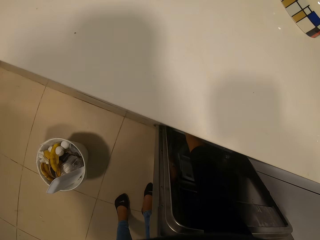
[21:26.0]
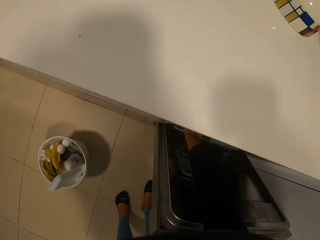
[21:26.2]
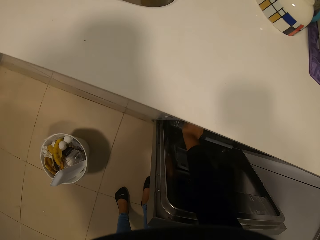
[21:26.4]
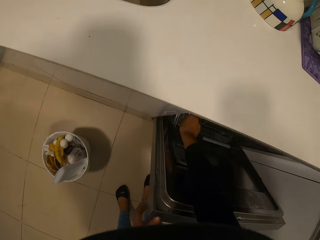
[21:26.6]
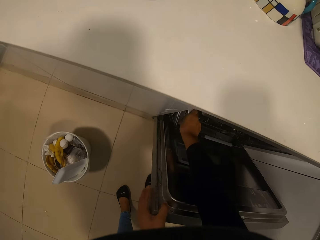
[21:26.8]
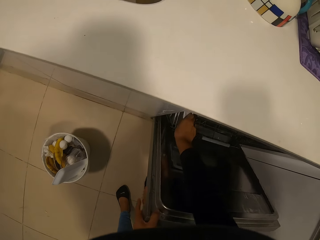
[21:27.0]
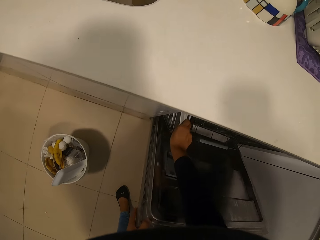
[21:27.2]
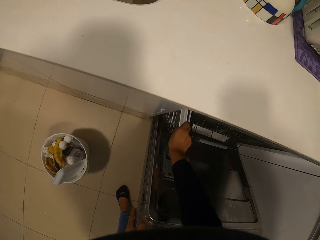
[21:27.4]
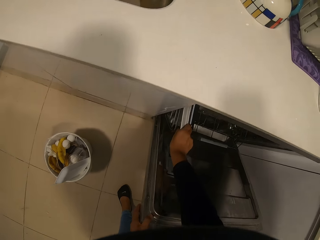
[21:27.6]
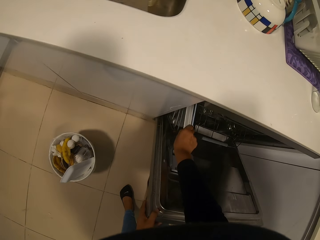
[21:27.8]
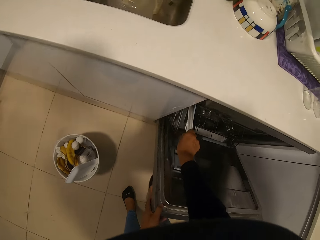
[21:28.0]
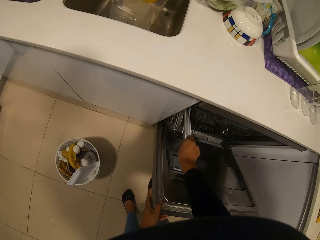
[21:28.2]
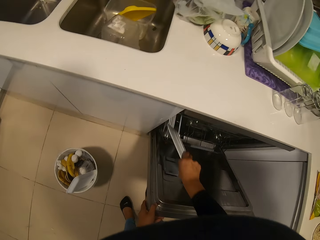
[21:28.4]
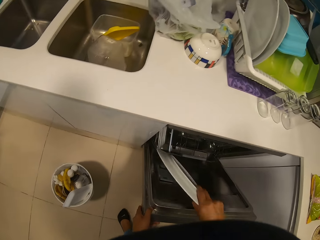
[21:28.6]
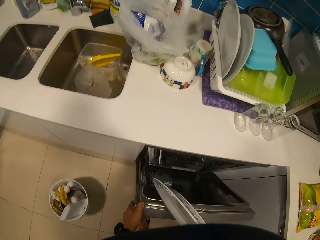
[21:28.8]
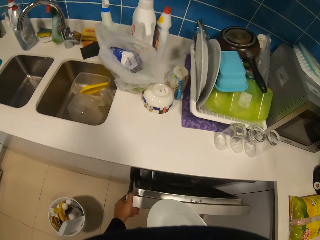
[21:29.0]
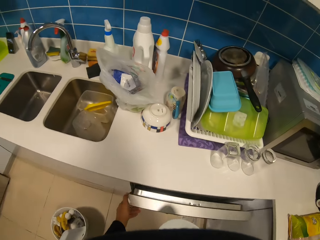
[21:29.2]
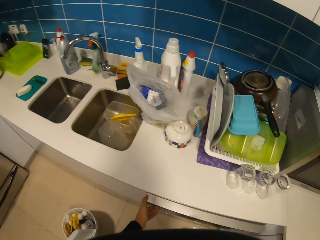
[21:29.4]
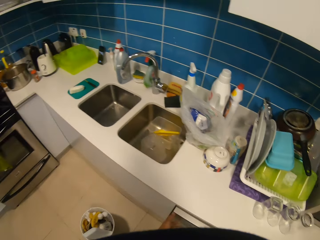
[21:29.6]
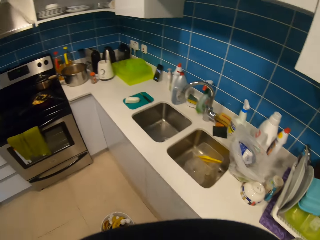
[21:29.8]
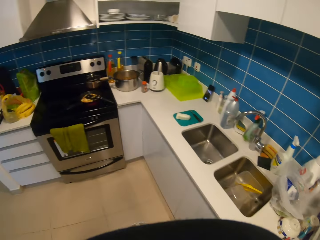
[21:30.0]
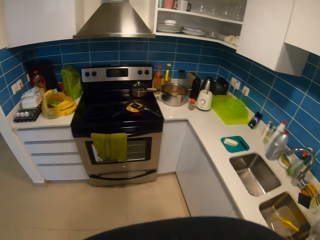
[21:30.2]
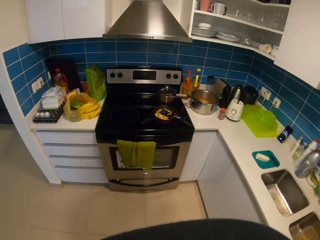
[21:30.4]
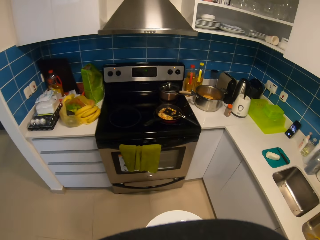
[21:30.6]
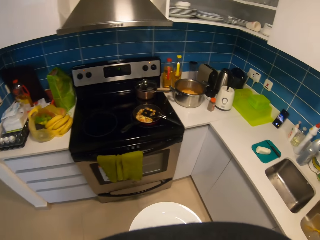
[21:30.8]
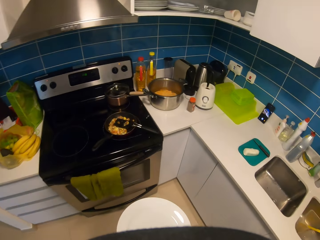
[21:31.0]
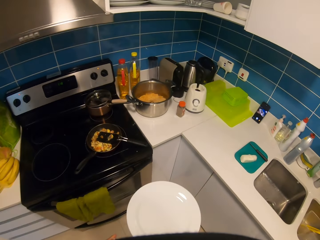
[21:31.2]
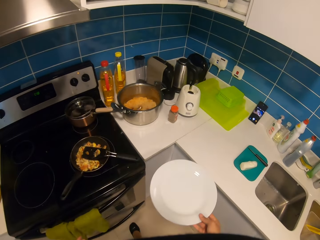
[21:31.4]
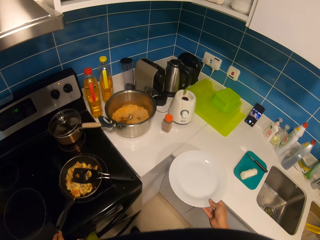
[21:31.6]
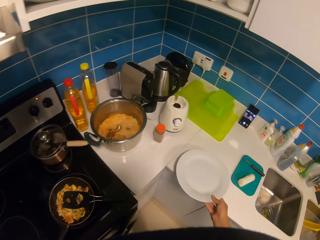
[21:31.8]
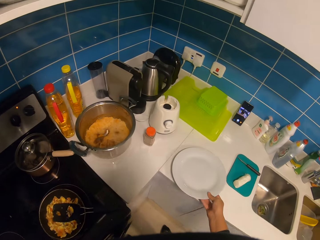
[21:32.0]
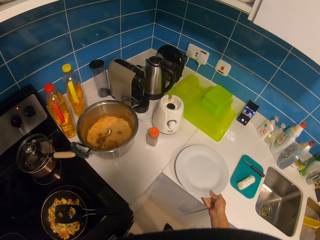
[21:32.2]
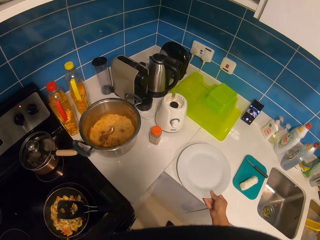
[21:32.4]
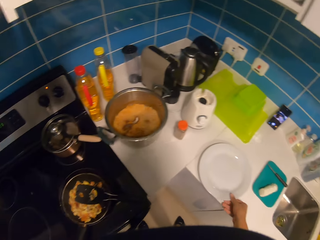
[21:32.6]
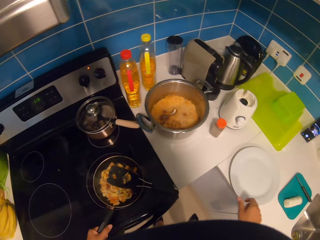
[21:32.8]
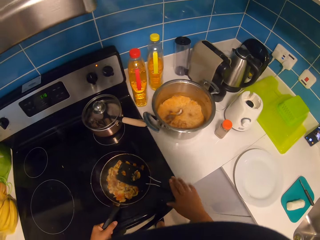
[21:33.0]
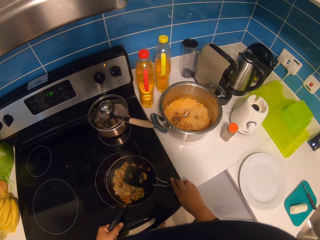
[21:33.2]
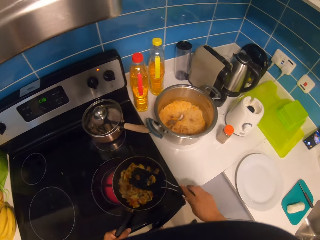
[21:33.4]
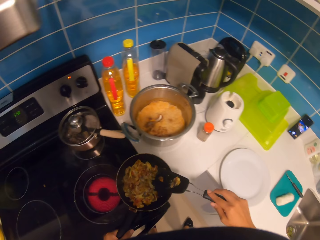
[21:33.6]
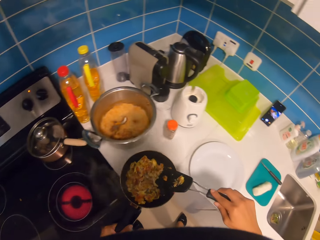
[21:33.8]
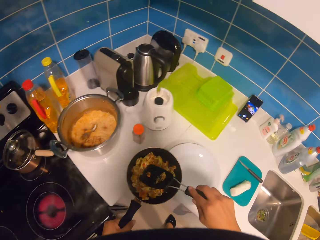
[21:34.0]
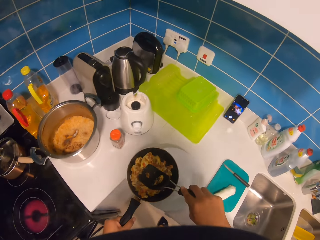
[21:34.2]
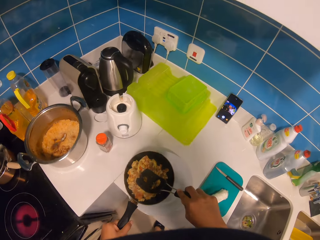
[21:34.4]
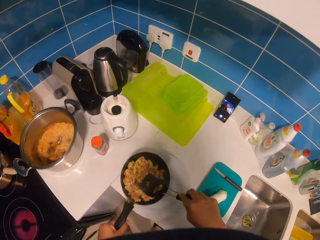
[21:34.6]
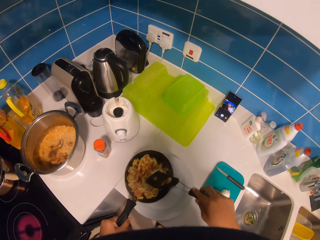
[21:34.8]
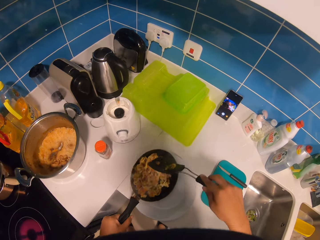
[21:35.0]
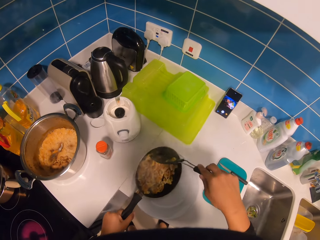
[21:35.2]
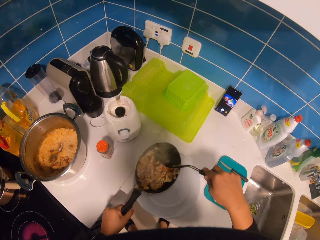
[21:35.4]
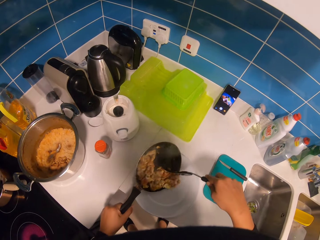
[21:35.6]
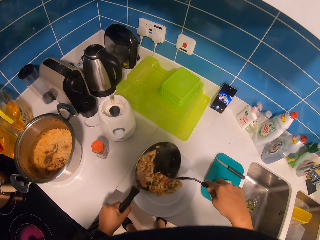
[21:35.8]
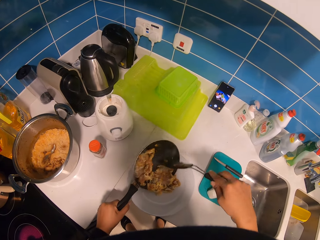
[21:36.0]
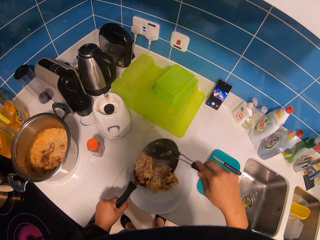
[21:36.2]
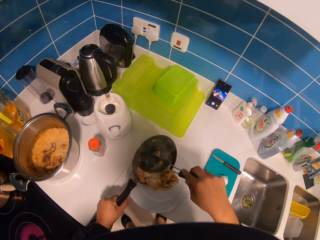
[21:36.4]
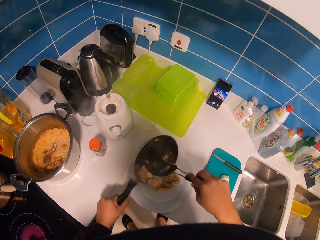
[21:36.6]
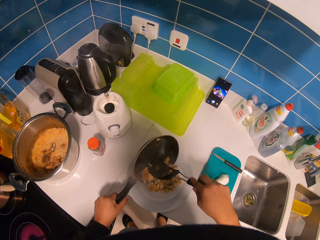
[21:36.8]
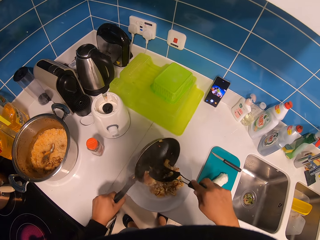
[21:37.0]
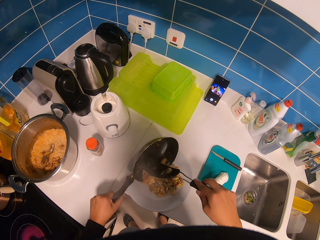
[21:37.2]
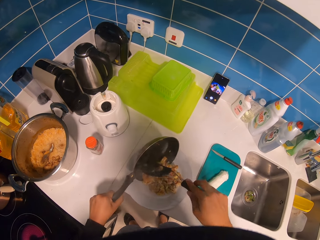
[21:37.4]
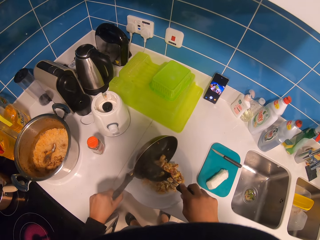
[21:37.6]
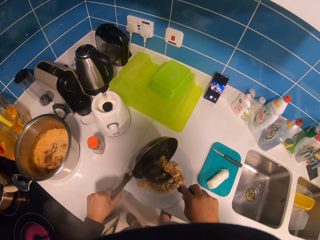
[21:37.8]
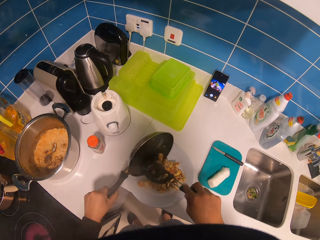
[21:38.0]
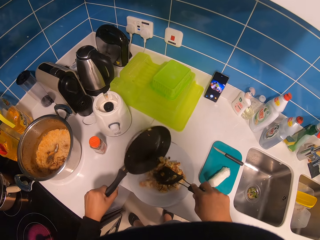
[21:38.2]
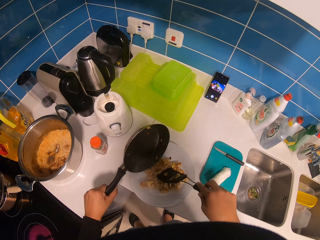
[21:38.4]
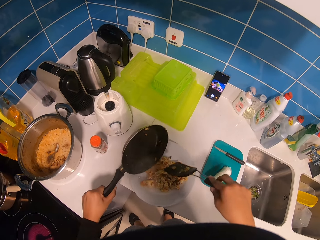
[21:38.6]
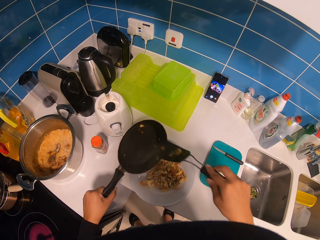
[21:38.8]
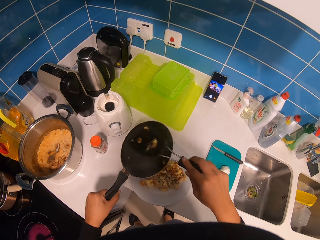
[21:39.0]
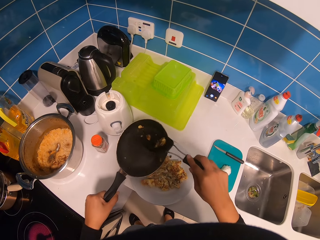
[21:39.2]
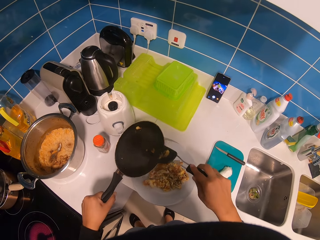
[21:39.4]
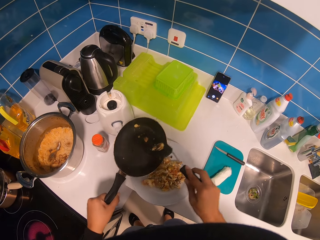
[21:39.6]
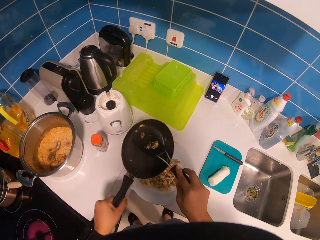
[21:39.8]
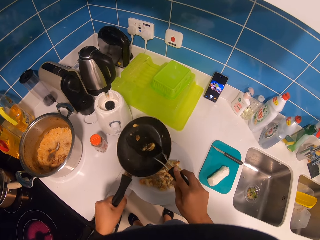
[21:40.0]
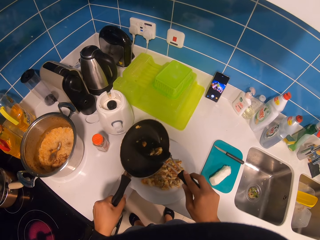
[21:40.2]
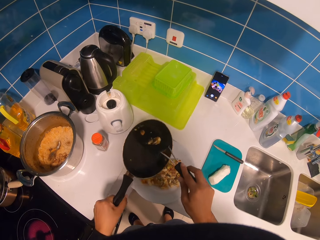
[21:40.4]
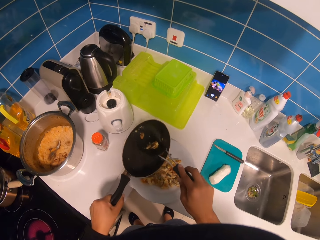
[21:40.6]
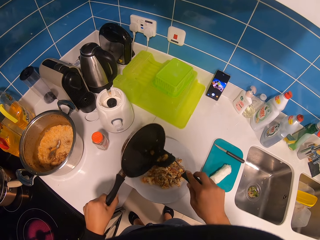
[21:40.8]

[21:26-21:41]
The camera wearer takes a plate from the oven. They close the cabinet. They put the plate on top of a cabinet. They remove the frying pan on a cooker. They put the eggs on the plate.

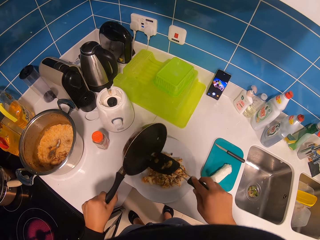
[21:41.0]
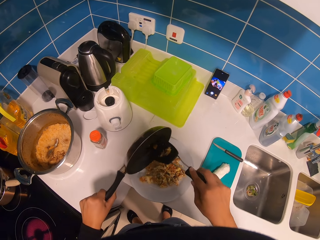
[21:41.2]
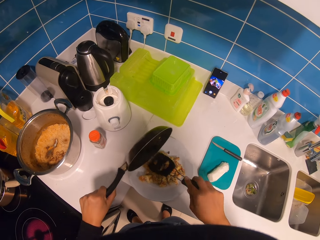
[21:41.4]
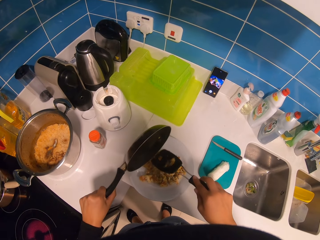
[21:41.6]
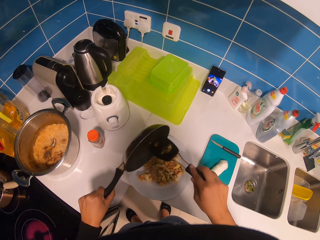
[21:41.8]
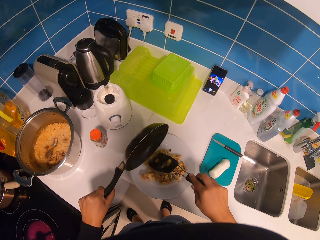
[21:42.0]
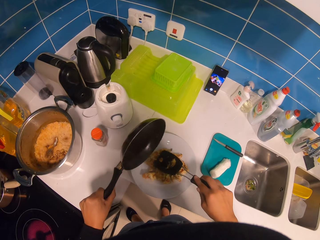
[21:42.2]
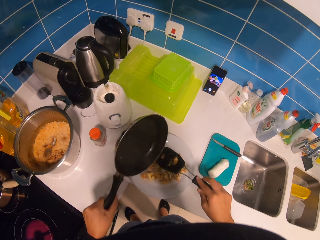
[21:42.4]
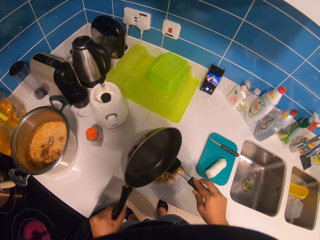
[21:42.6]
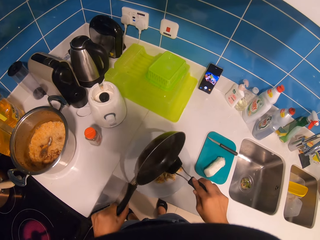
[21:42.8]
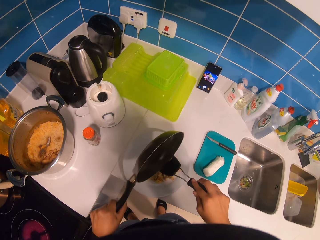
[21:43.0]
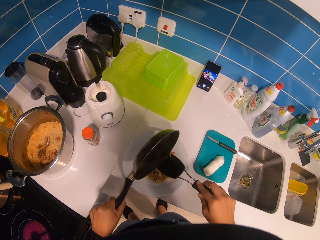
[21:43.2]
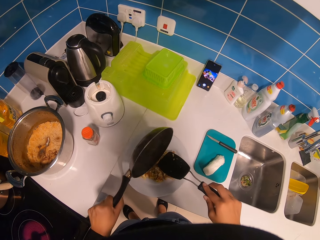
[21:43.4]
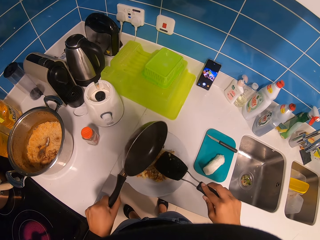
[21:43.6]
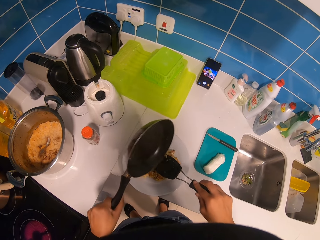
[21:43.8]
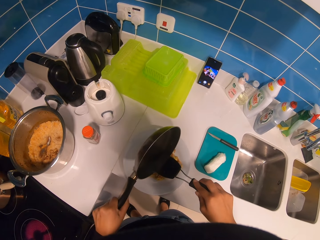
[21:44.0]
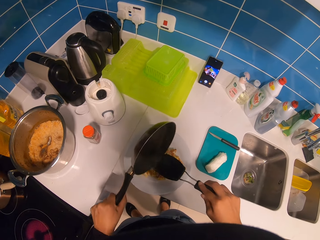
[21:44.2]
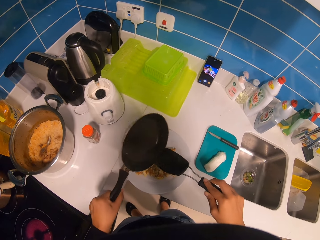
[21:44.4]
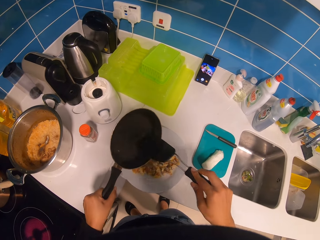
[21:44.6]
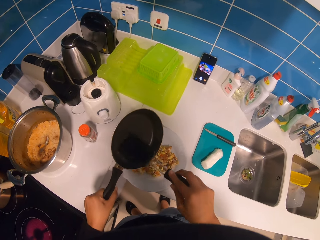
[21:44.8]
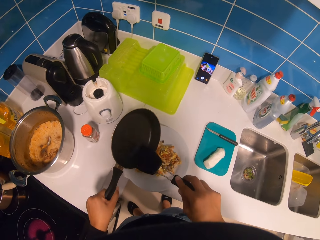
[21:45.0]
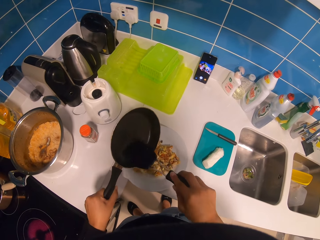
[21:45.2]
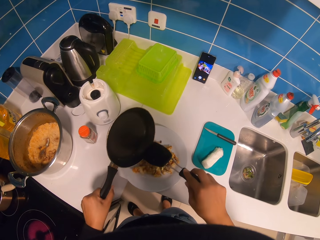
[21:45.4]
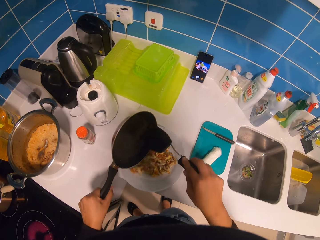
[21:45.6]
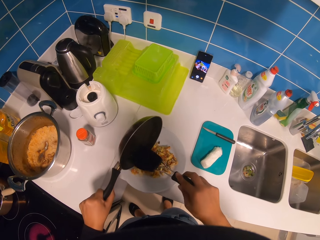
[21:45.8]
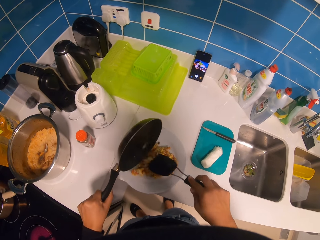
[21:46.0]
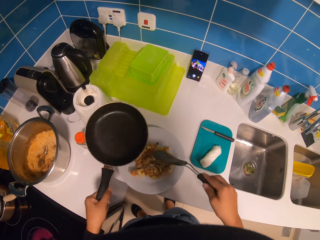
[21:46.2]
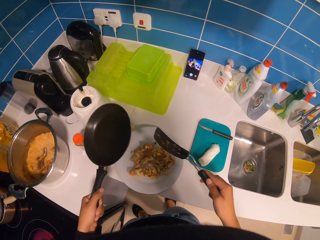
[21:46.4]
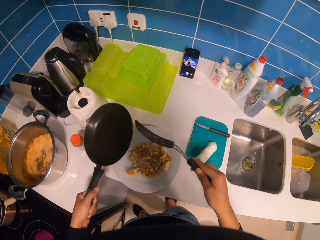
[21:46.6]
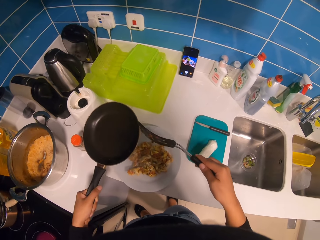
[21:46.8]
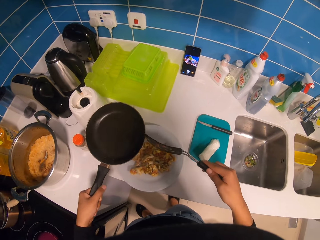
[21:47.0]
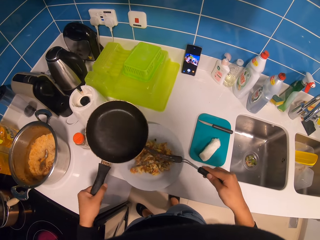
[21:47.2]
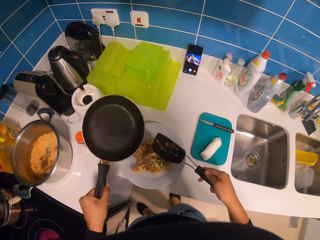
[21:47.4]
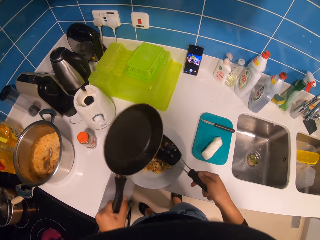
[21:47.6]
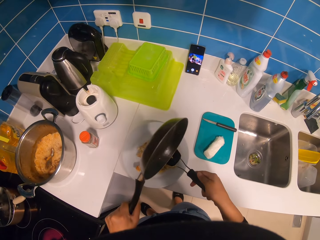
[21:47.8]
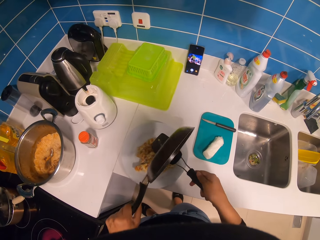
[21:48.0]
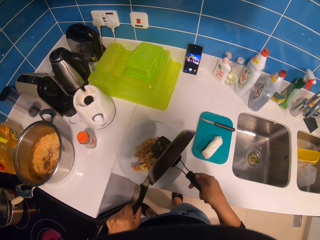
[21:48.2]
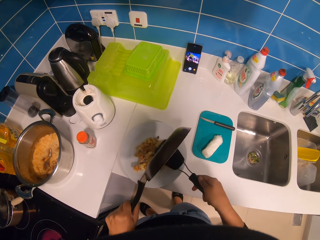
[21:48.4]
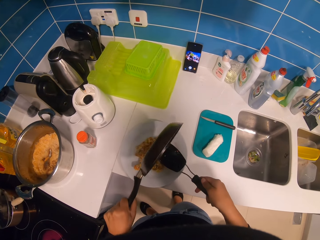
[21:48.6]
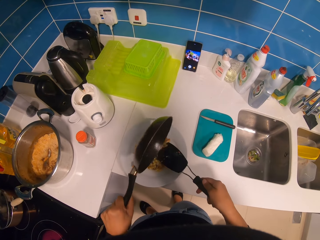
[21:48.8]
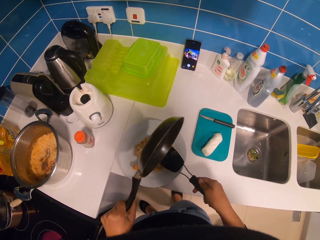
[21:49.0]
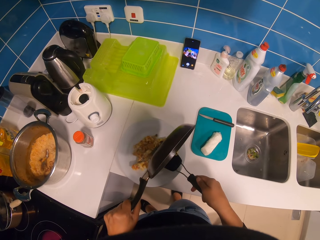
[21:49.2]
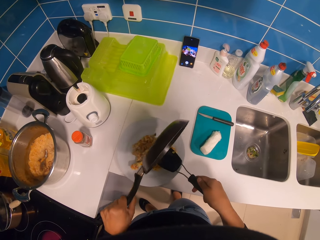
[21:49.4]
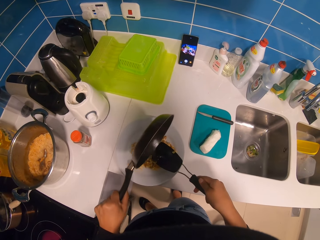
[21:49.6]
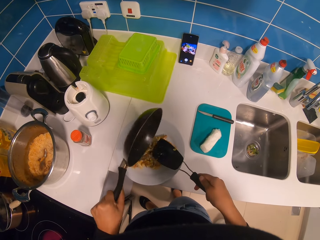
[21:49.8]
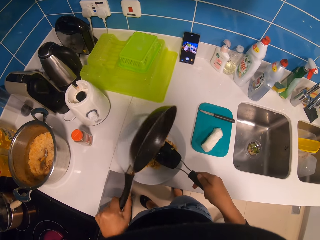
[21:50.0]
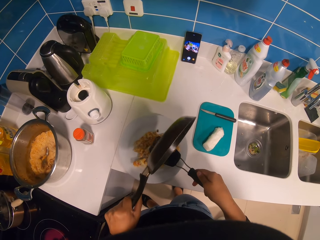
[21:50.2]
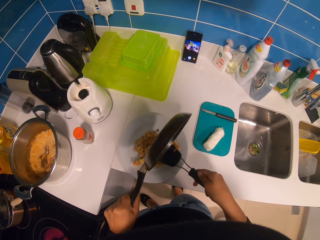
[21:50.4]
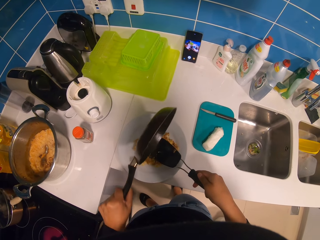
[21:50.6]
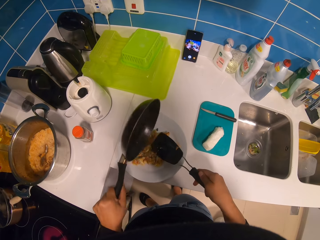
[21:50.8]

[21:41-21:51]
The camera wearer removes eggs on a spoon using a frying pan. They remove the eggs on the edges of the frying pan. They remove the eggs on the spoon using the frying pan.
